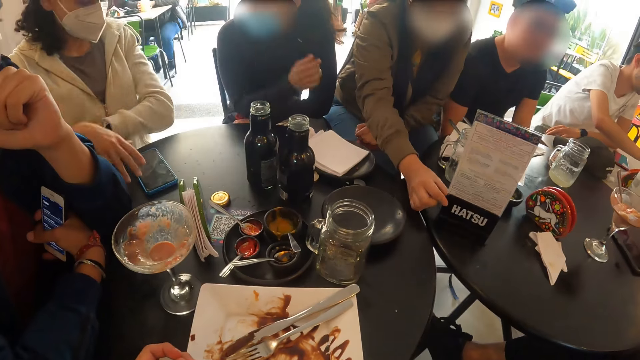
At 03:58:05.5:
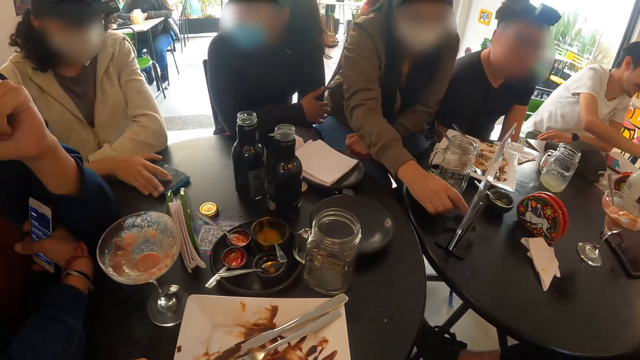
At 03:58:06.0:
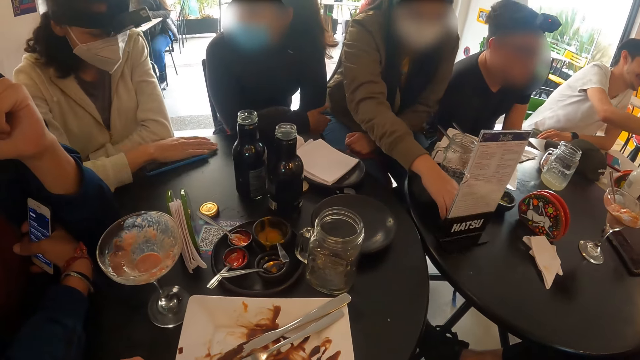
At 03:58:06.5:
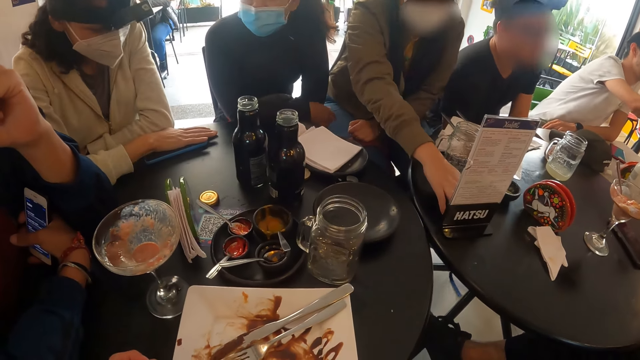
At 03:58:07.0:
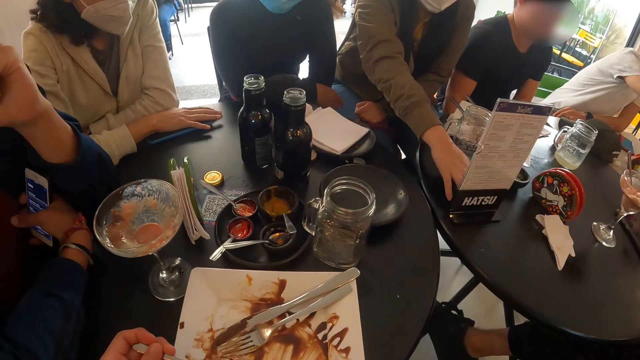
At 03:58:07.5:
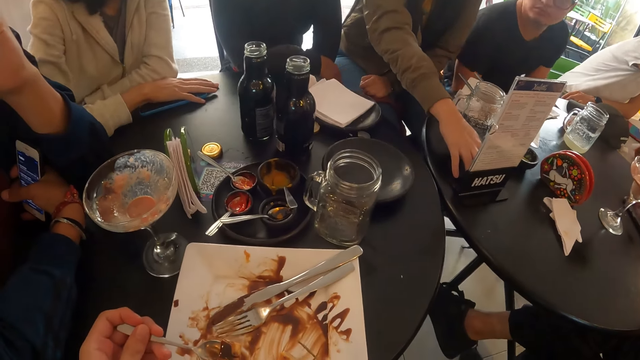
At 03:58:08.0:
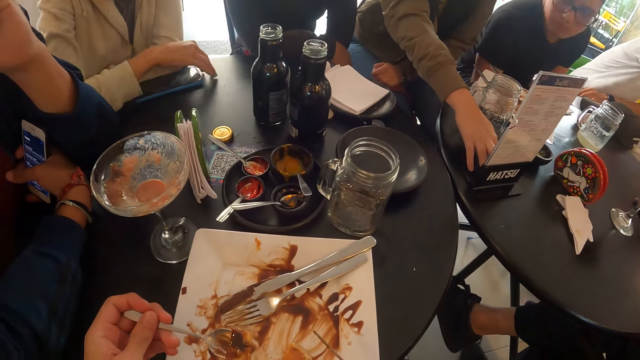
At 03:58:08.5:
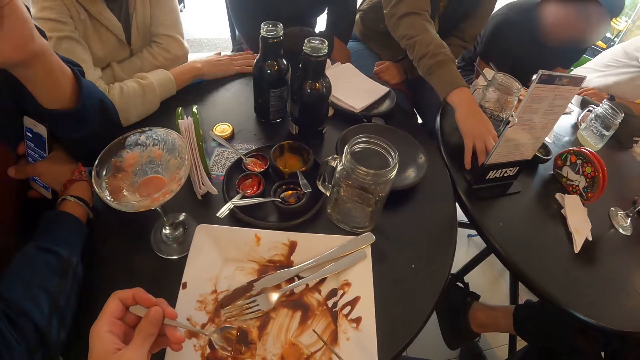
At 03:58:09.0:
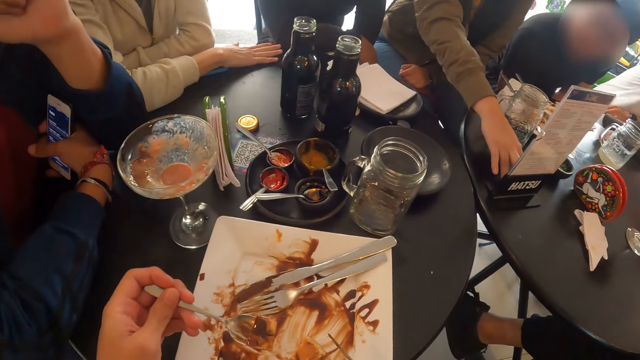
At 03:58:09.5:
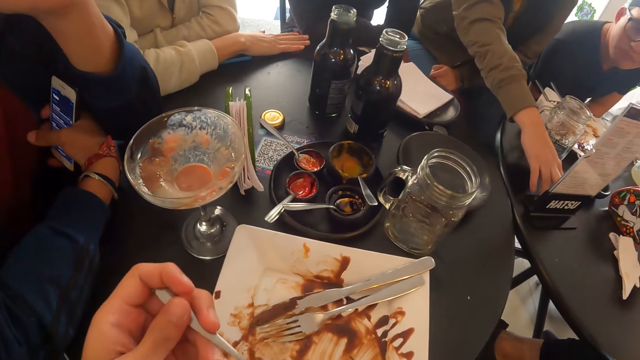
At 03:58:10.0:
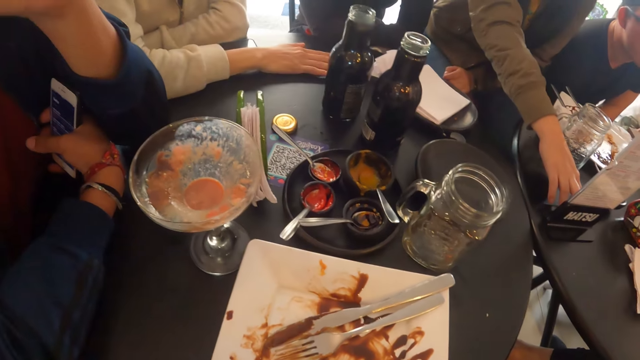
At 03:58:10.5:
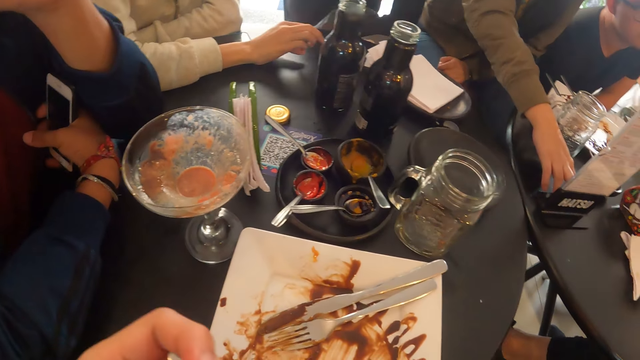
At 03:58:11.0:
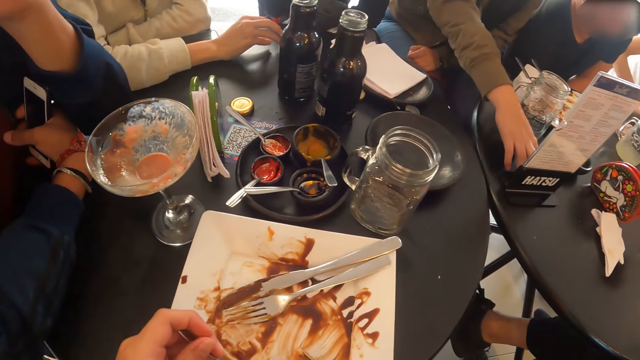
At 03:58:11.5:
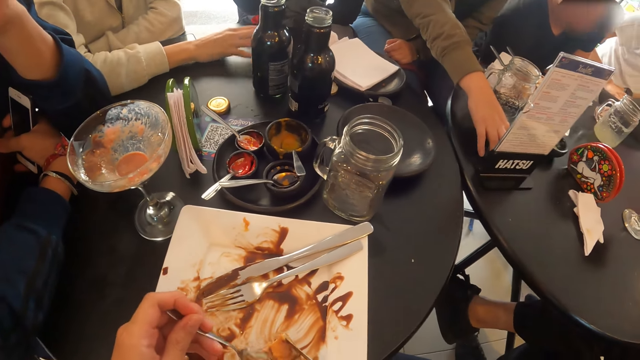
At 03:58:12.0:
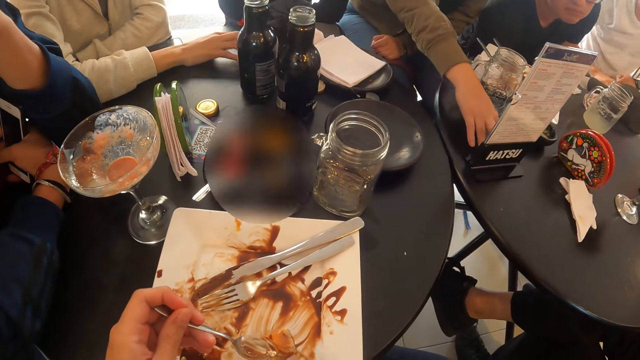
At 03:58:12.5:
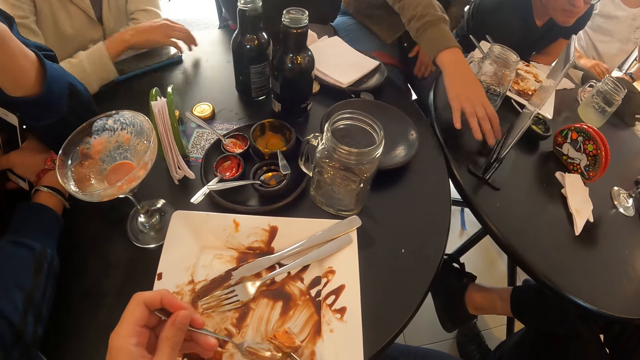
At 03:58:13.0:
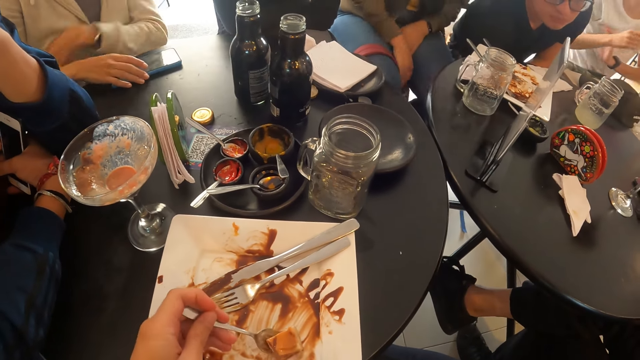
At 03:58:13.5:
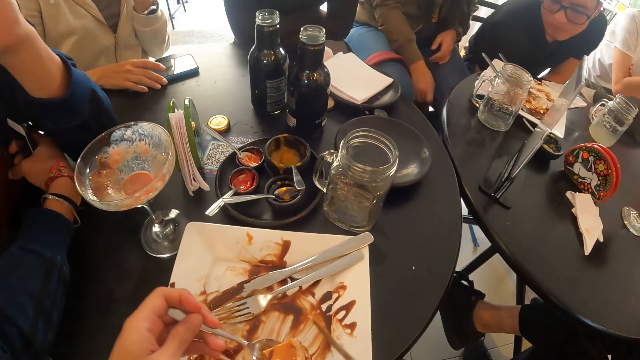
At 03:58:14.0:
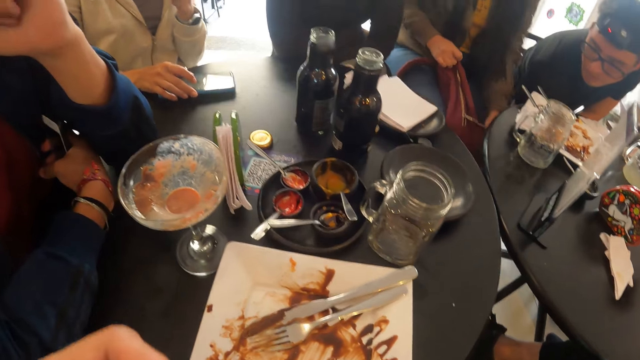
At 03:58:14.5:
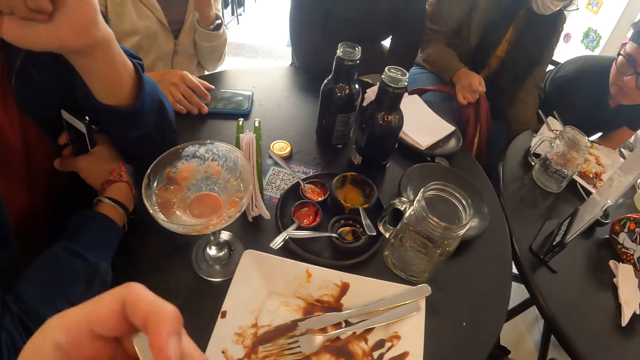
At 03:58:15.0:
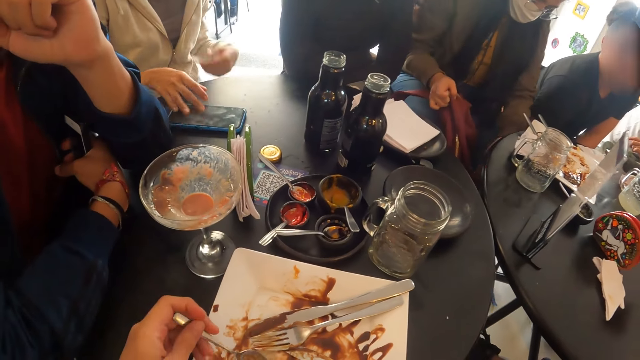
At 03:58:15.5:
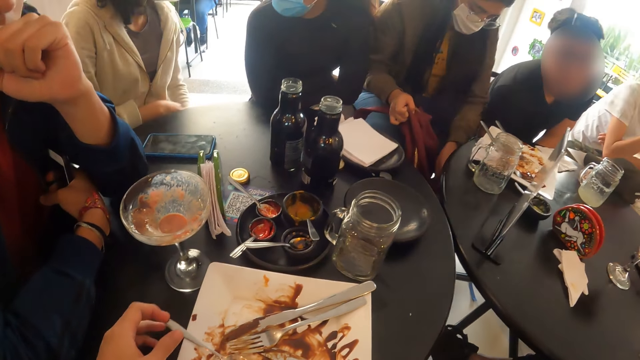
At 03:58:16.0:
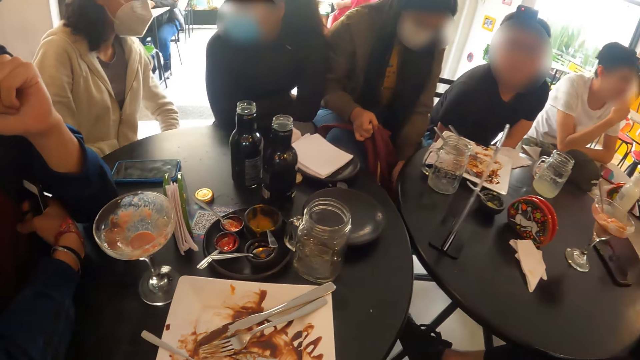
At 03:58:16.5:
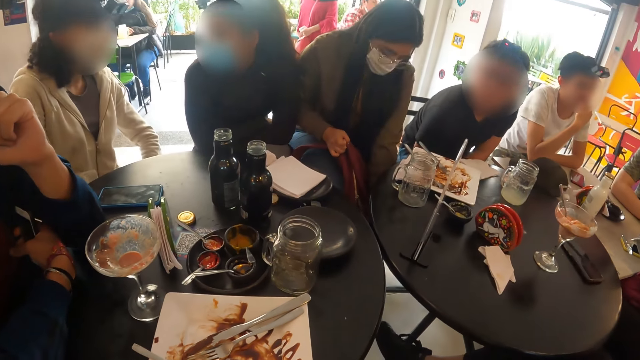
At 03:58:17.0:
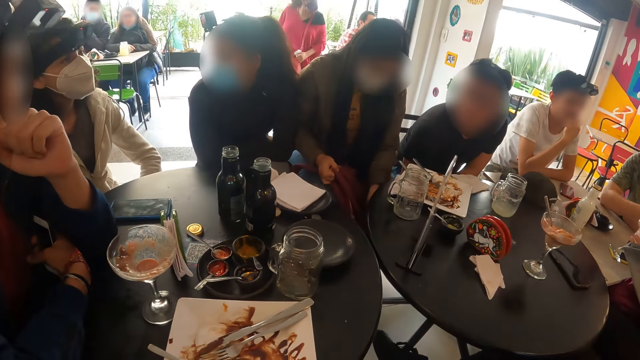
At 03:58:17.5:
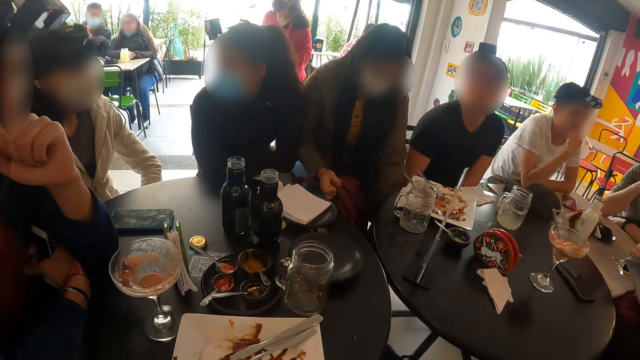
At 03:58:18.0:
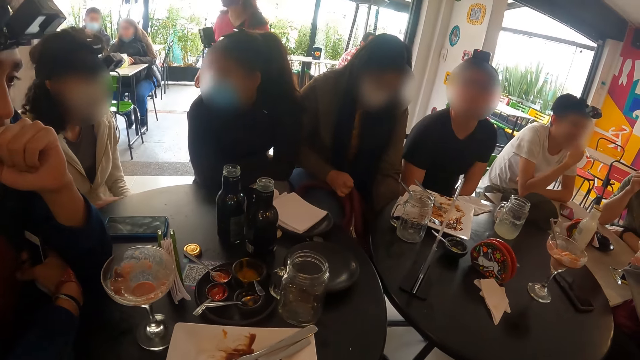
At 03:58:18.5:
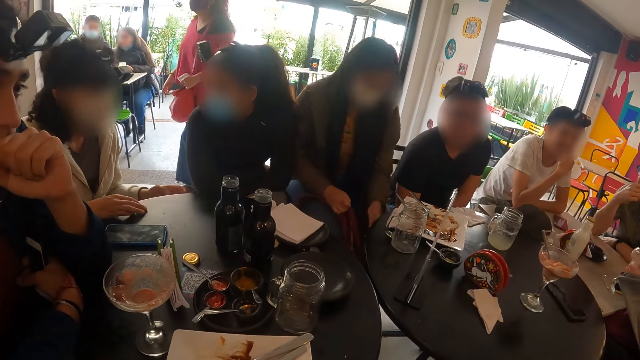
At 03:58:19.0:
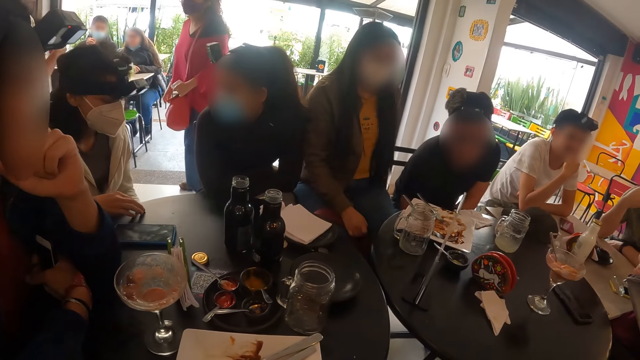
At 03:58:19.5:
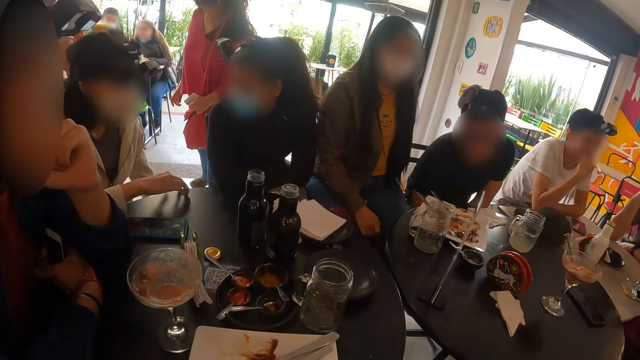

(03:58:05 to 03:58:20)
The camera wearer lifts up the pancake. He eats the pancakes with the spoon in his left hand. He moves the spoon down. He scoops the pancake. The woman moves a phone to a side on the table with her right hand. The camera wearer eats the pancakes with the spoon in his left hand. He lifts up the pancake and lifts the knife up. He moves the spoon on the plate. He drops the spoon in his right hand in the plate. He lifts the hand up. Another woman converses with the first woman. The camera wearer looks around.

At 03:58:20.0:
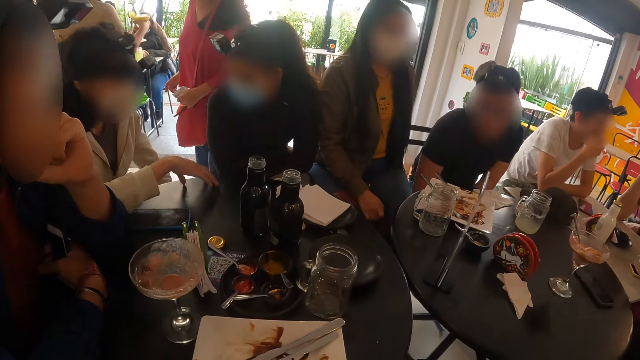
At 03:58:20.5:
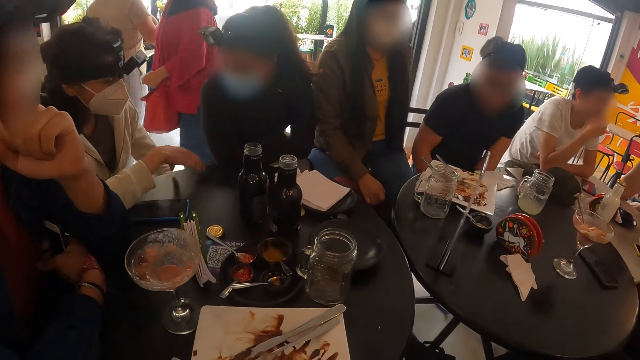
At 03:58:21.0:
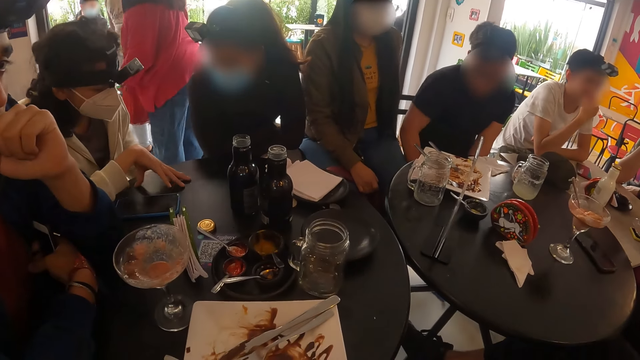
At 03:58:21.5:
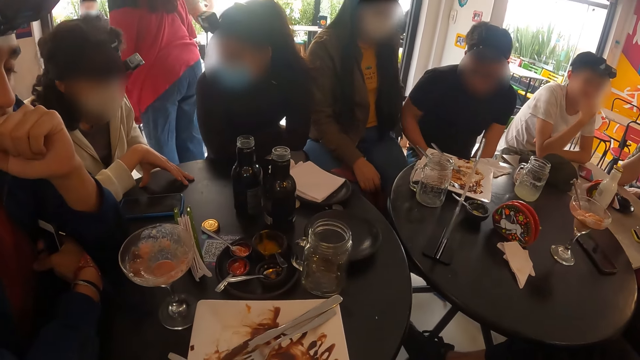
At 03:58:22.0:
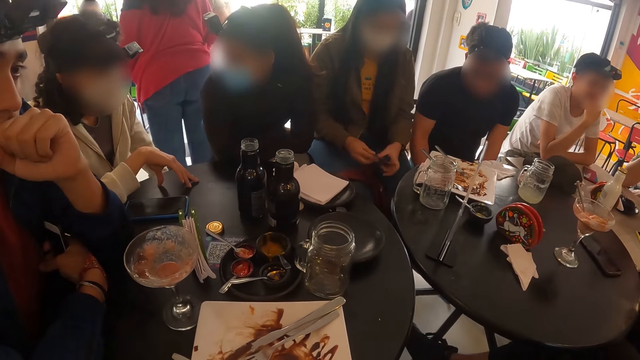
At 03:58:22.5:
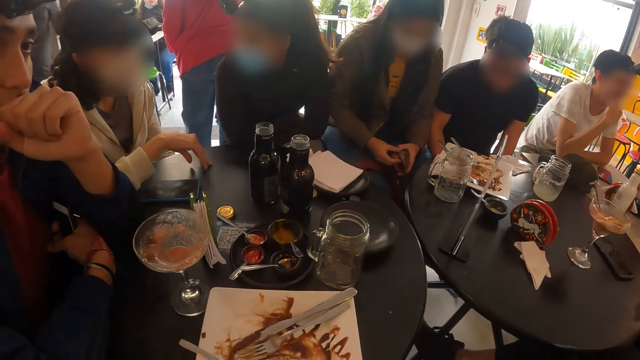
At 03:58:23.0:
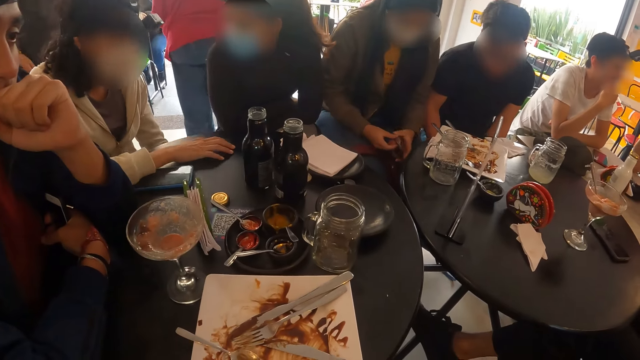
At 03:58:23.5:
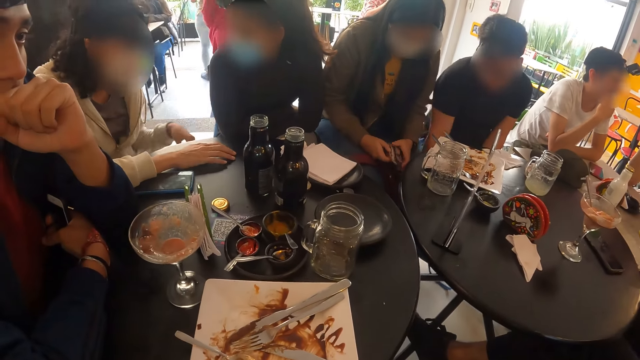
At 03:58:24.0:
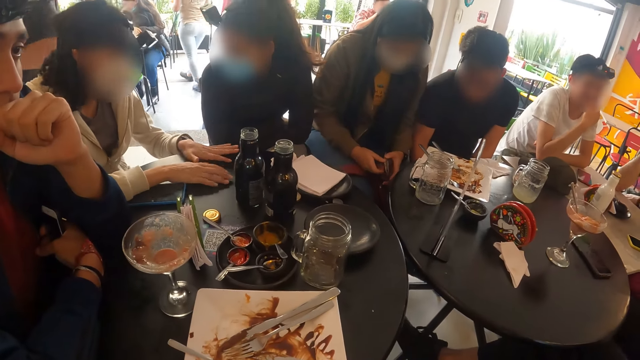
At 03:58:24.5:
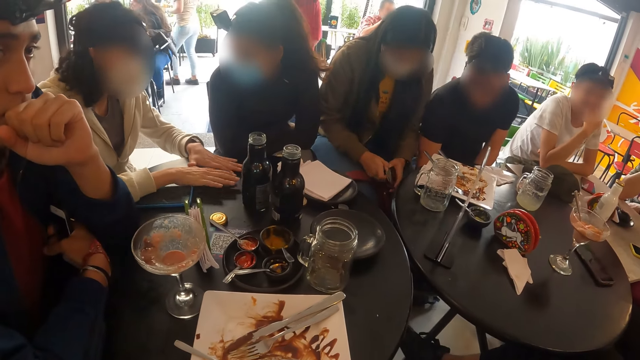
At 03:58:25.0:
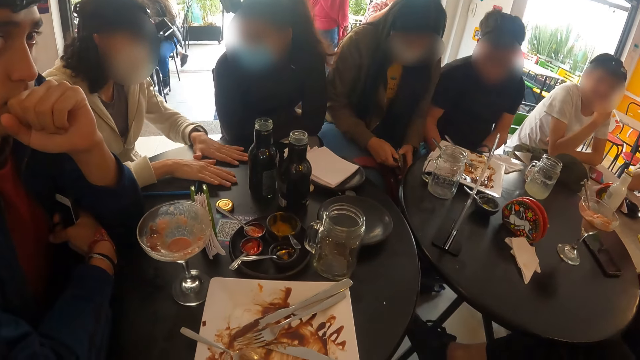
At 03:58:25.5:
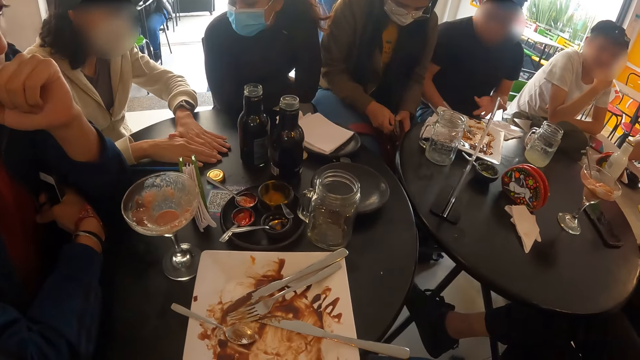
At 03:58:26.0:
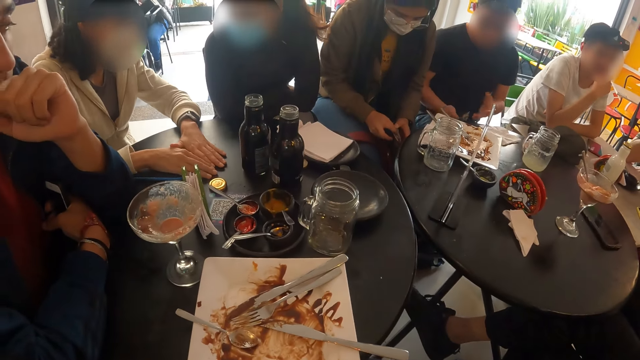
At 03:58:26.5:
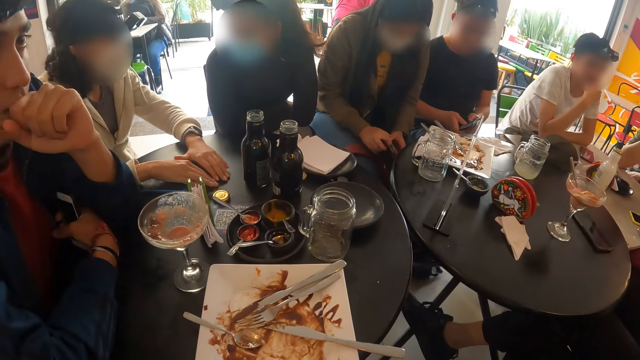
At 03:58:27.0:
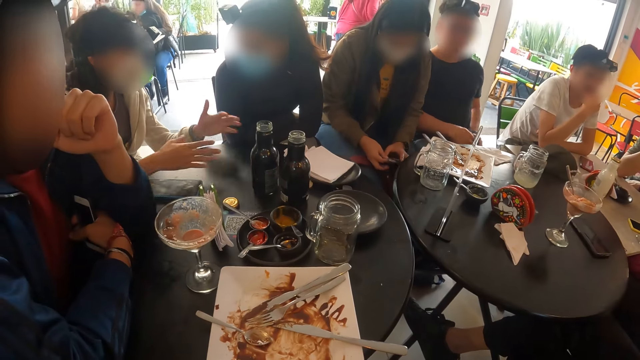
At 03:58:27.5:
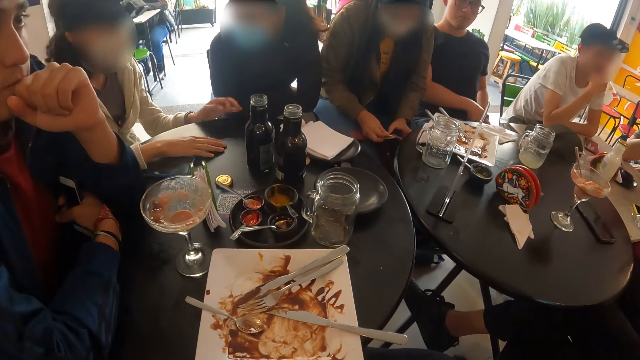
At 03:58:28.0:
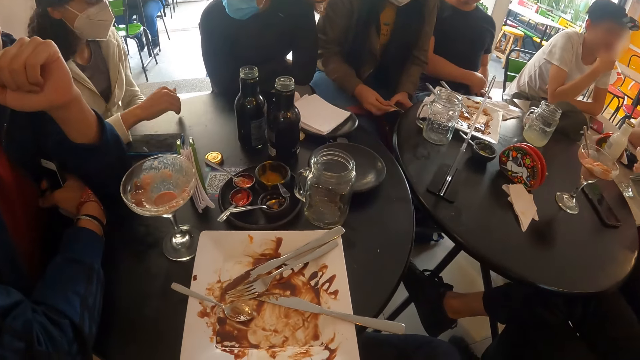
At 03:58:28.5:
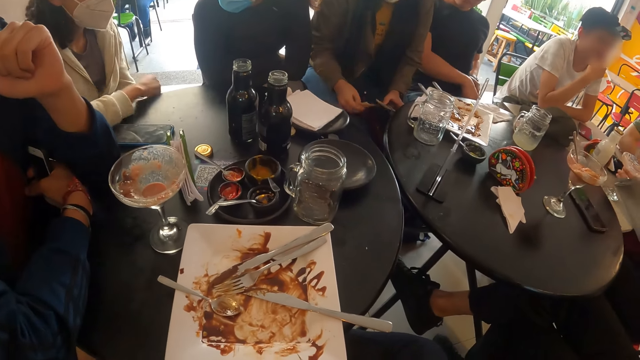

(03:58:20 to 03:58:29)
The woman opens a wallet with both hands. The man passes a wallet from his right hand to his left hand. He puts the wallet in his side pocket with his left hand. The woman takes out a card from the wallet with her right hand.
